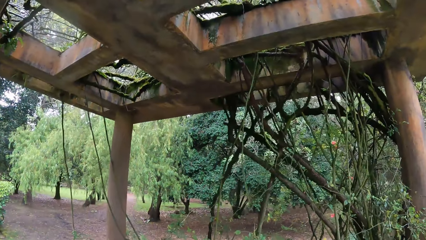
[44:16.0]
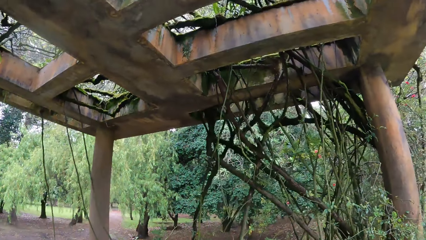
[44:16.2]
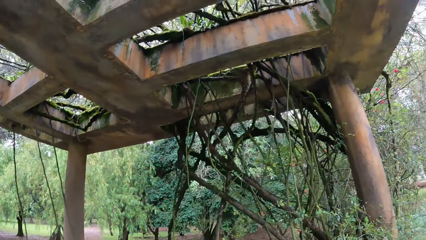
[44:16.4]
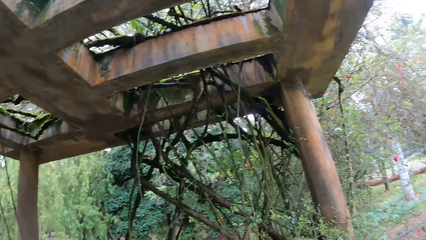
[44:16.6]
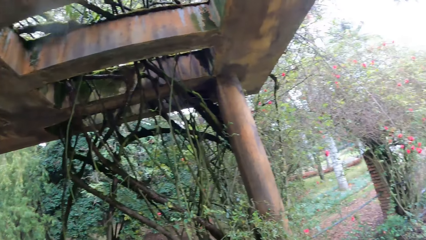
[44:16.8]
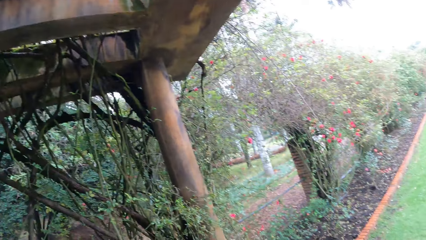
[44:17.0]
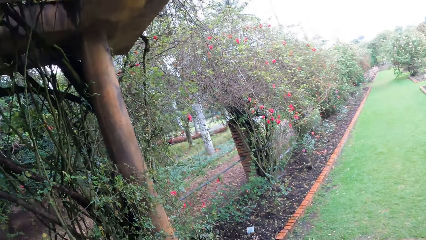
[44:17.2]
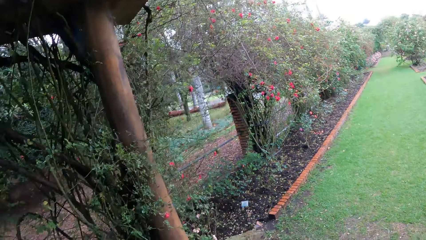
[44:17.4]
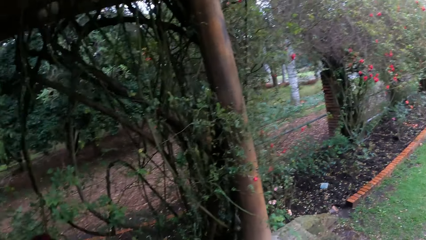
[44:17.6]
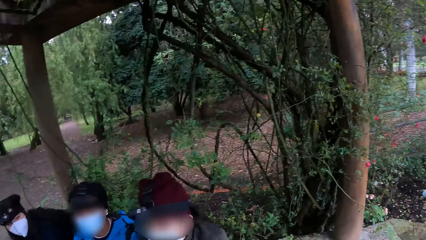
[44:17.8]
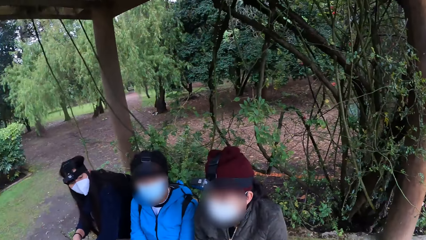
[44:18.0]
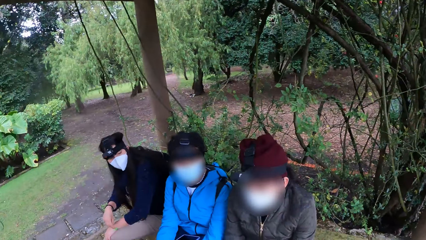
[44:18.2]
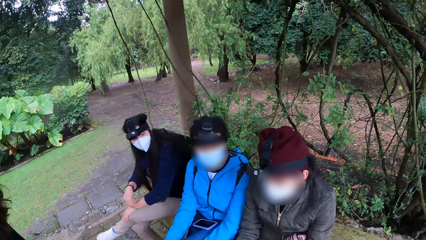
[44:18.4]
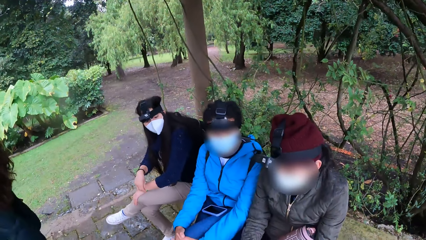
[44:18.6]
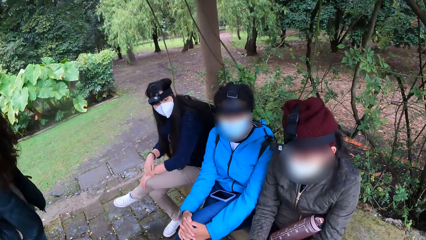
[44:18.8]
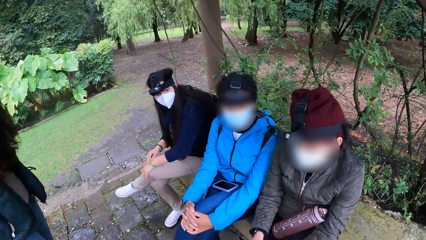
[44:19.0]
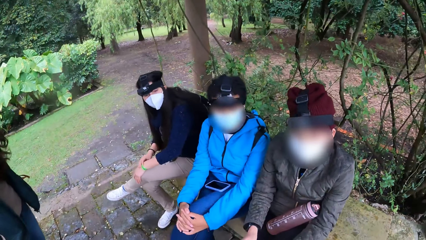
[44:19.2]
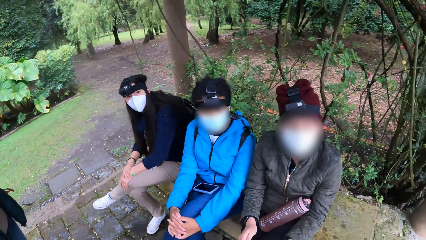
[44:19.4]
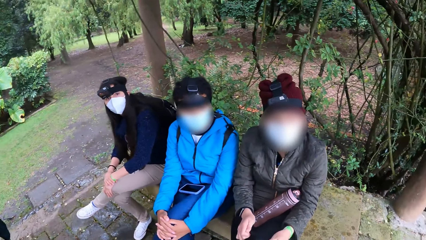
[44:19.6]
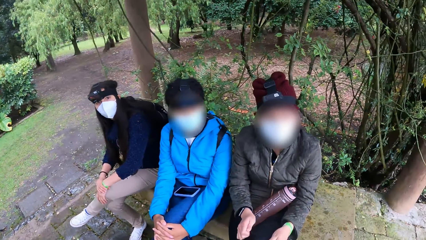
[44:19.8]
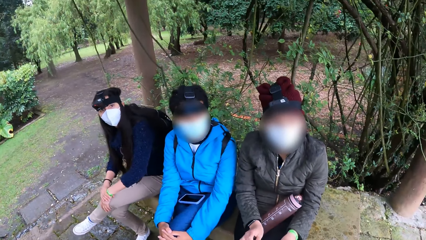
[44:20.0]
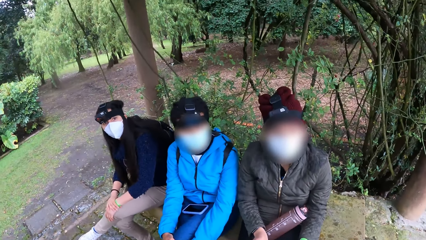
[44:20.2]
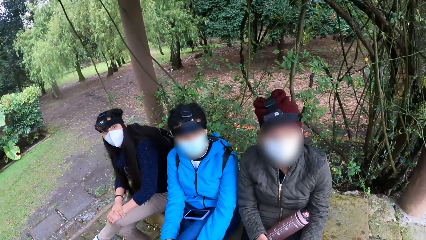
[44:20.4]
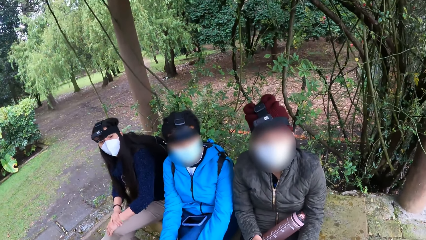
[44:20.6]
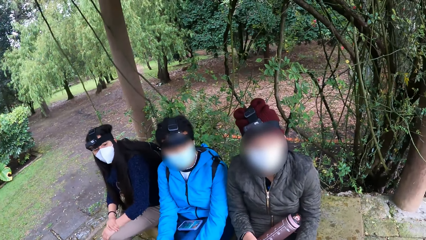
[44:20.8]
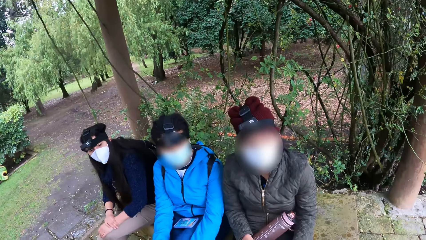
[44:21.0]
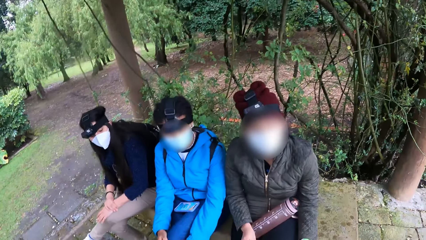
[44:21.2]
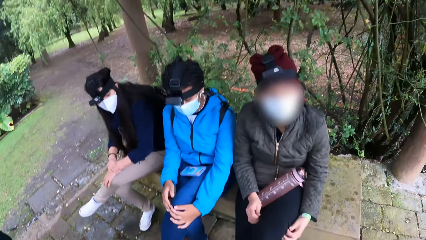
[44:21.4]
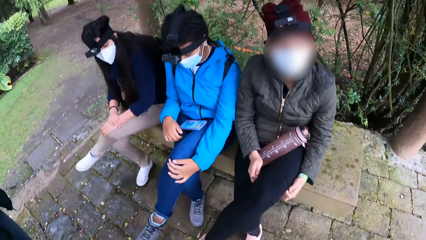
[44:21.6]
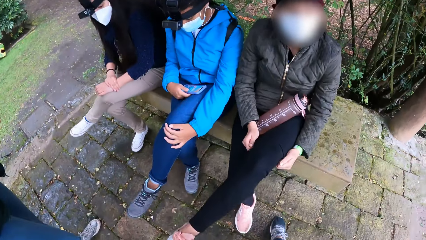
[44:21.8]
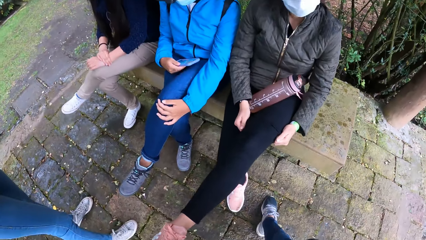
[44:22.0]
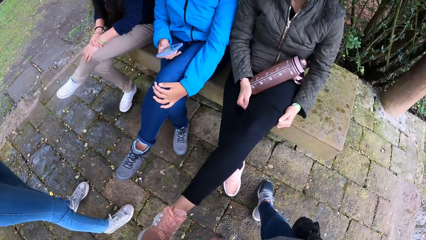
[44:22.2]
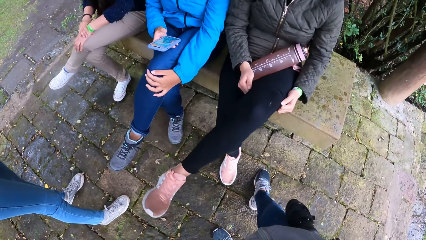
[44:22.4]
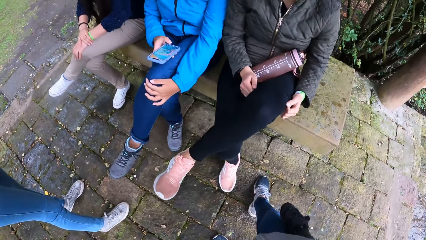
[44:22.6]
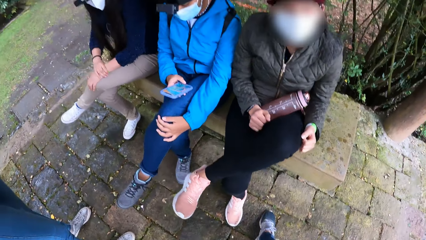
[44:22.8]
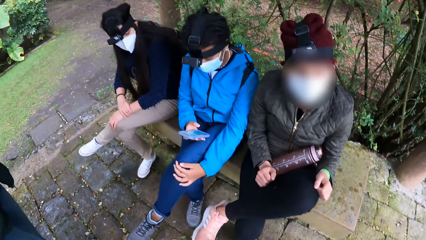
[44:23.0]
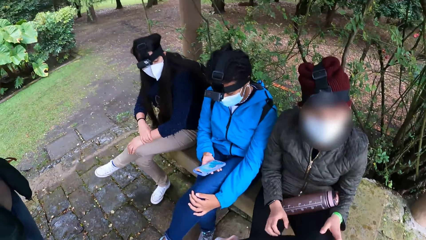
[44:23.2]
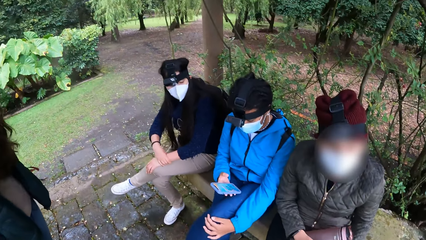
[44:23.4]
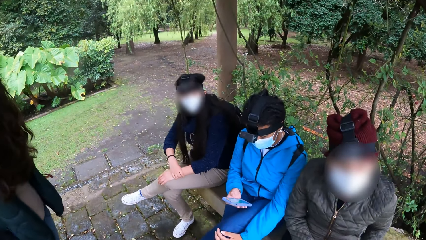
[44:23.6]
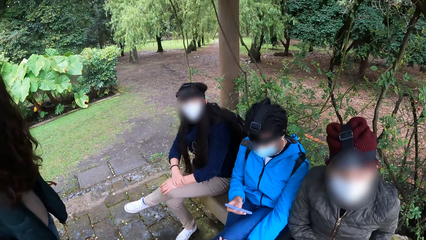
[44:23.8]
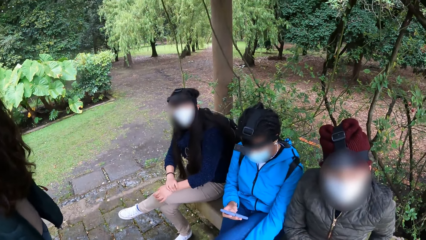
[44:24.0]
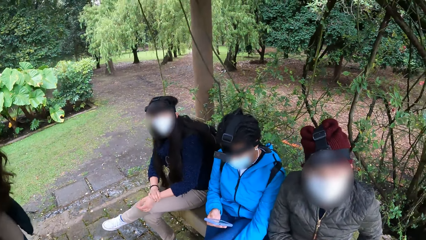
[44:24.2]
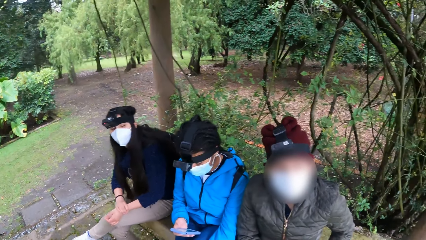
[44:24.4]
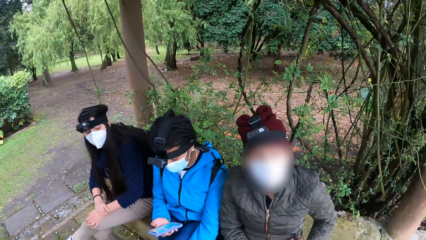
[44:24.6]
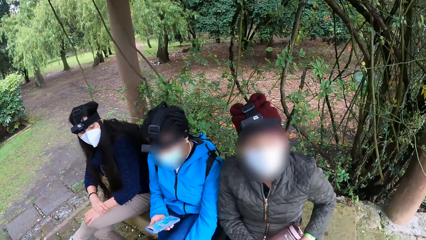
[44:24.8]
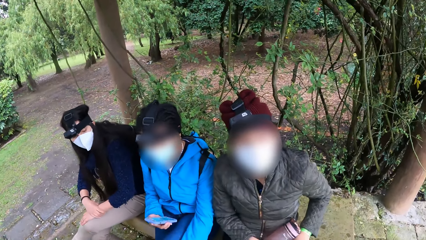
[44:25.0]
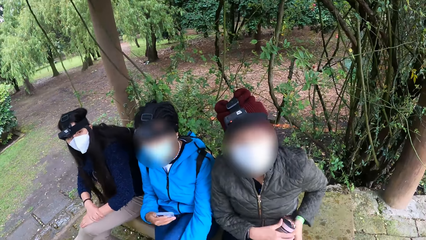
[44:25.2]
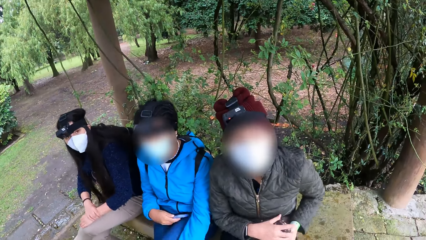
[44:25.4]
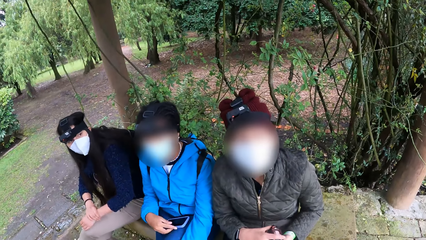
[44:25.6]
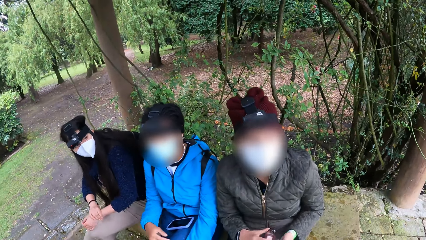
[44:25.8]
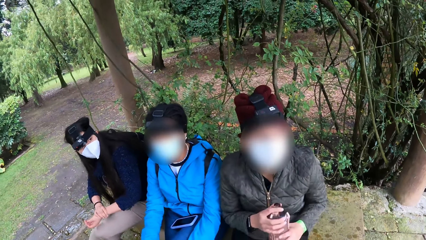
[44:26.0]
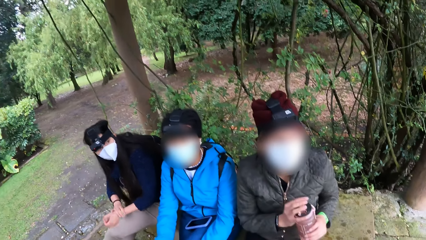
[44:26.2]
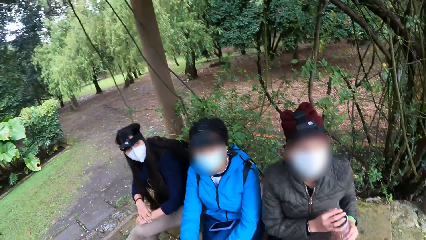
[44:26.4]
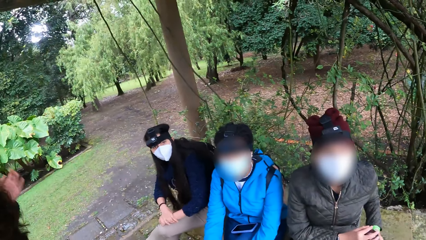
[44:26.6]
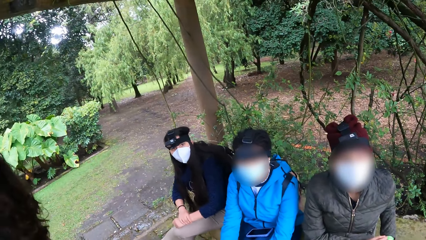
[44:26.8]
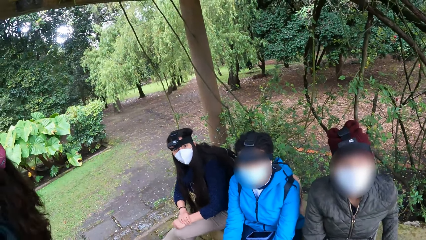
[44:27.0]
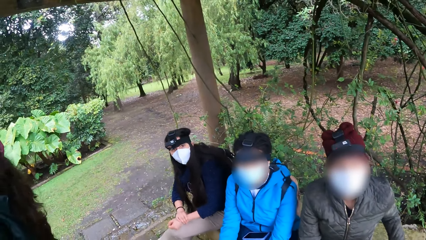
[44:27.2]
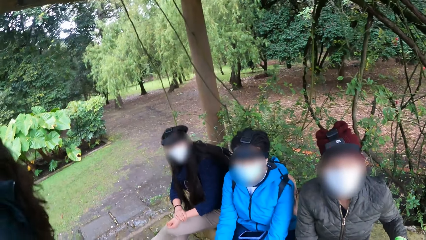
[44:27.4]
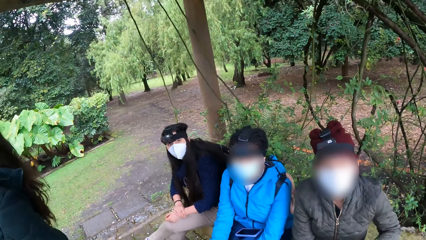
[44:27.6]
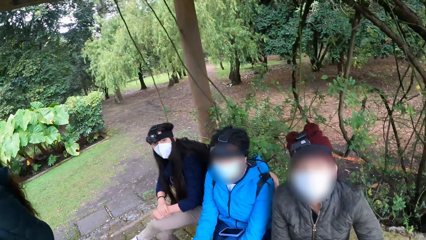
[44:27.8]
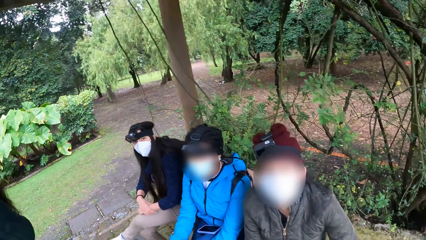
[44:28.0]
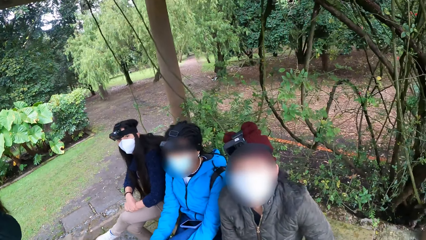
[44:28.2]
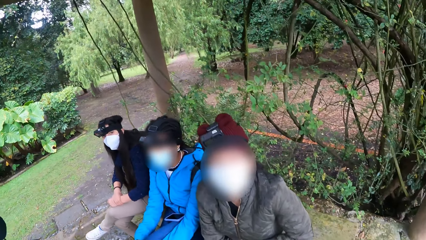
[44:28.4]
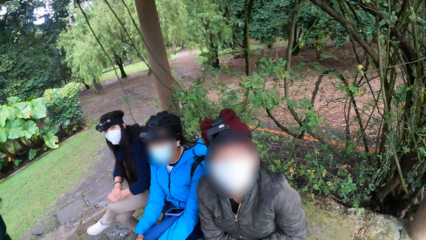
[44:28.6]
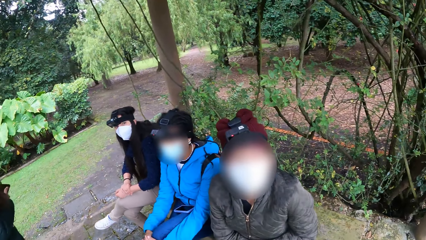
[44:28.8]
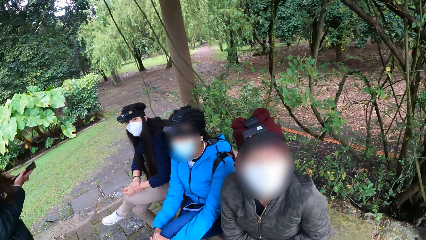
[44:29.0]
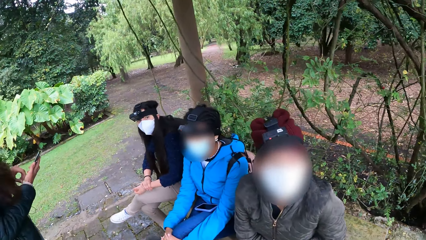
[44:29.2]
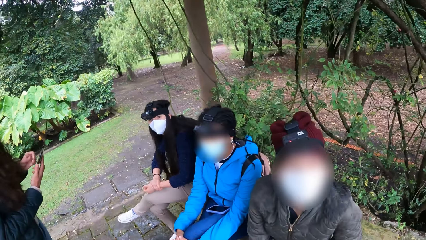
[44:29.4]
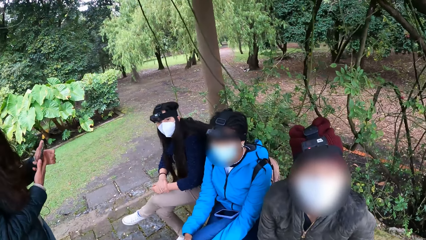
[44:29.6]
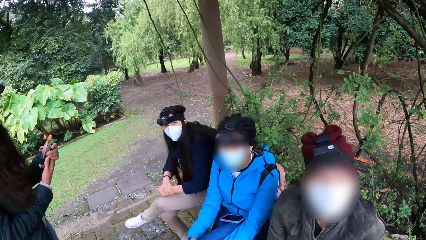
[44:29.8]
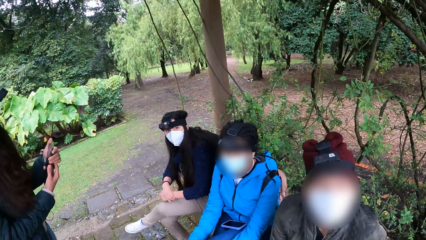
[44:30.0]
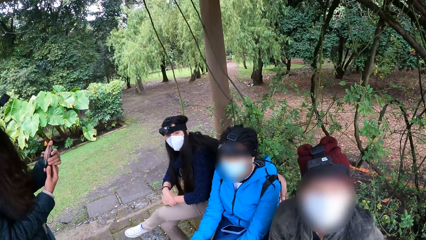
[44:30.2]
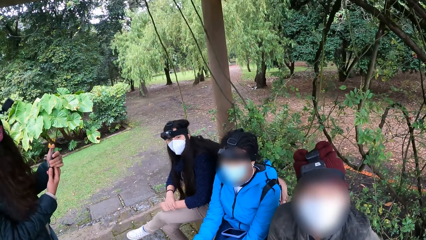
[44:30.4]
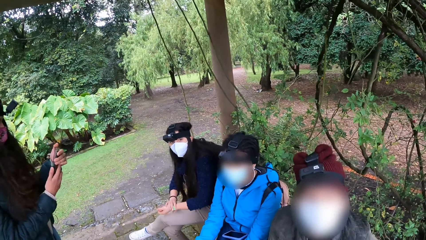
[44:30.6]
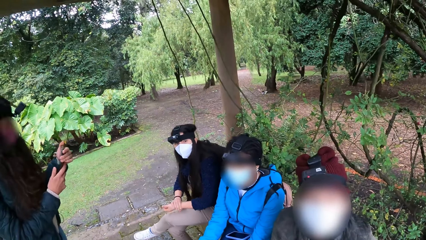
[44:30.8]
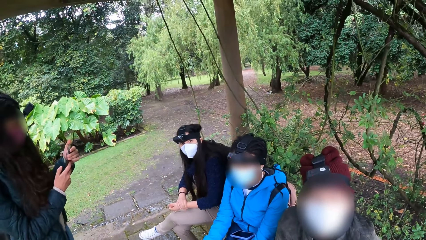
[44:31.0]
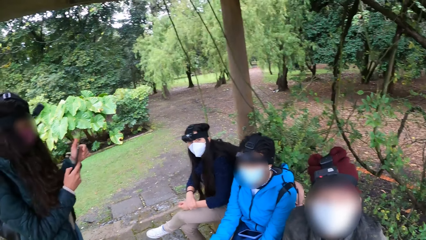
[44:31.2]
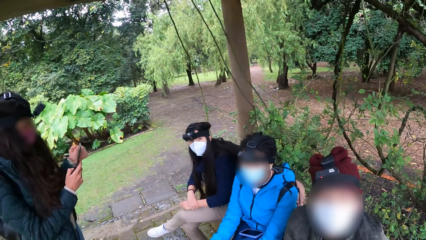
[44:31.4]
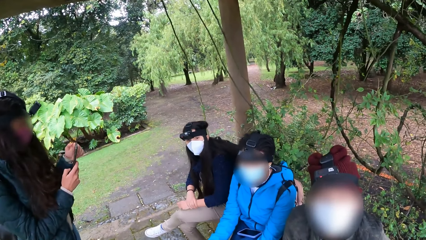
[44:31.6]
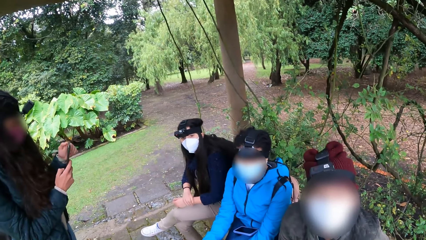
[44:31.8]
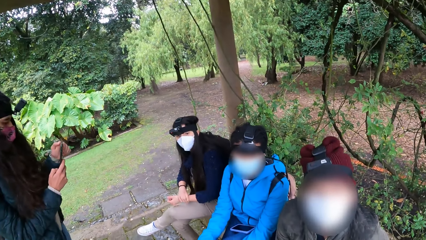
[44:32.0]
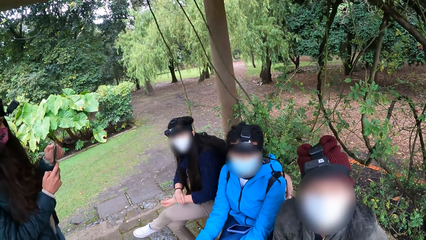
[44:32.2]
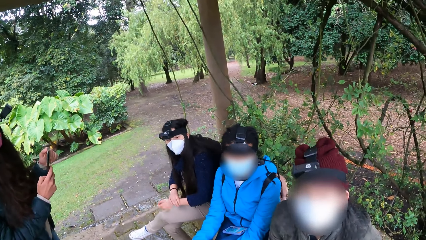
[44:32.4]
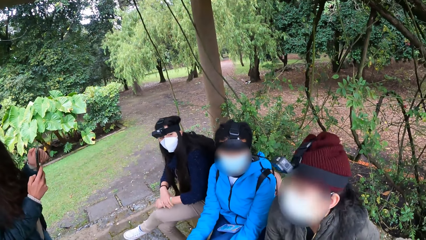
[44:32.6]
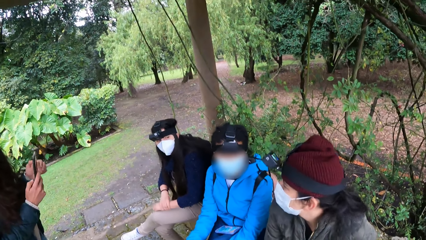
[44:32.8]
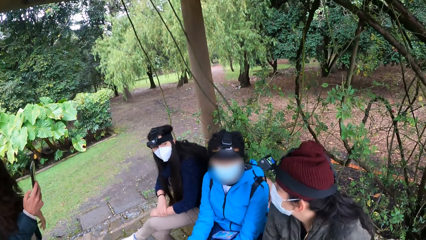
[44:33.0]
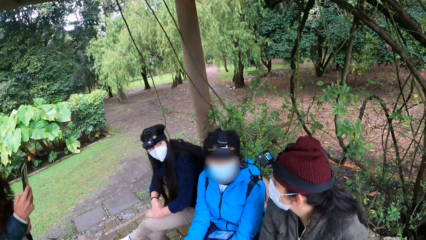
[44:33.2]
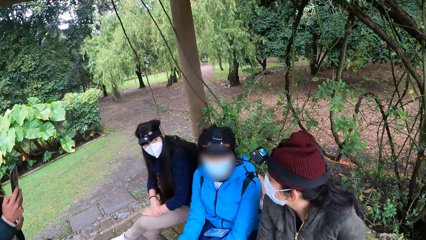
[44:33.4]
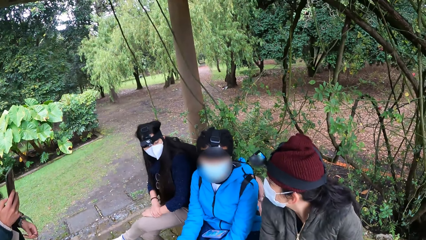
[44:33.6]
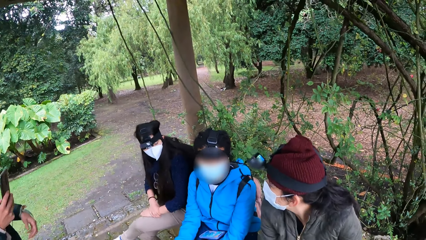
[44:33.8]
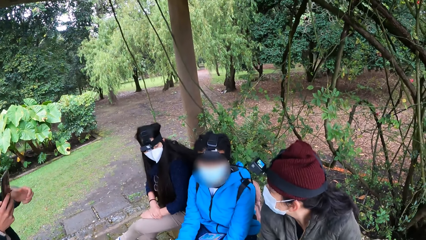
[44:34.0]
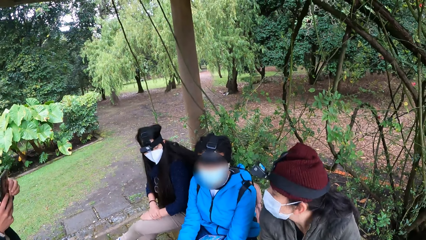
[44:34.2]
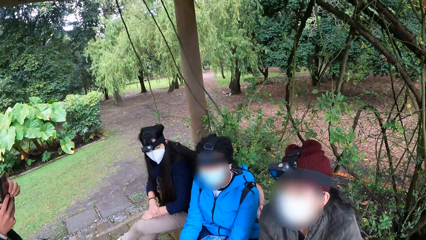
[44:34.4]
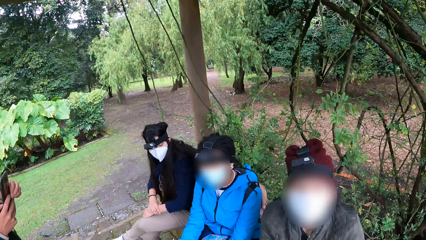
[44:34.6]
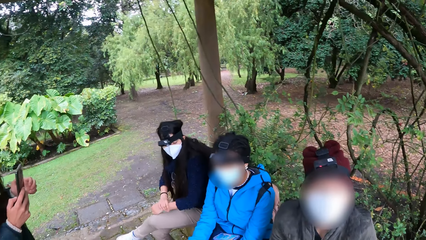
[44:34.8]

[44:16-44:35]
A girl pulls her trouser up with both hands. Another girl presses the phone with her right hand. The second girl drops the phone on her lap with her right hand. The first girl holds the bottle with both hands. A third girl touches a tag on her left wrist with her right hand. A fourth girl brings her phone from her pocket with both hands and holds the phone with both hands. A person operates the phone.
